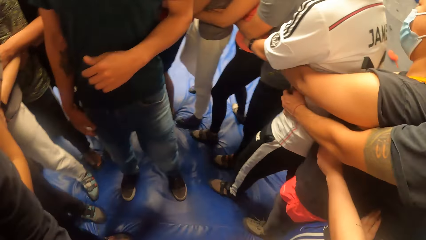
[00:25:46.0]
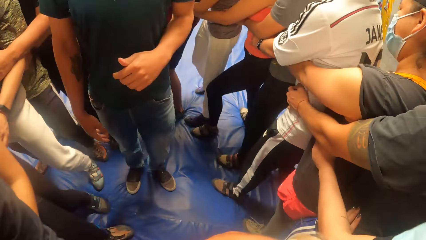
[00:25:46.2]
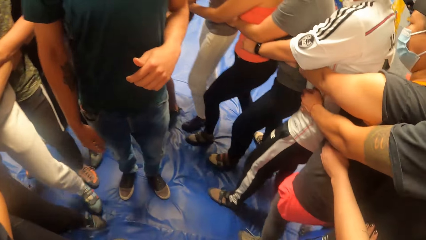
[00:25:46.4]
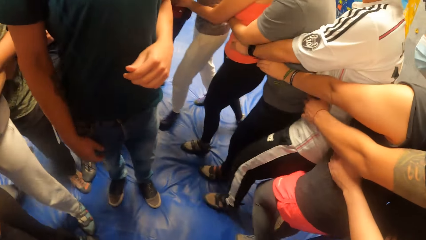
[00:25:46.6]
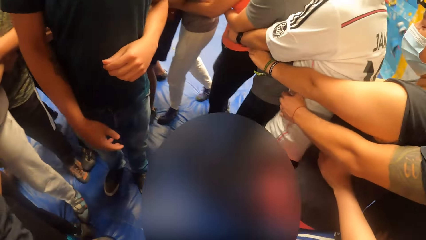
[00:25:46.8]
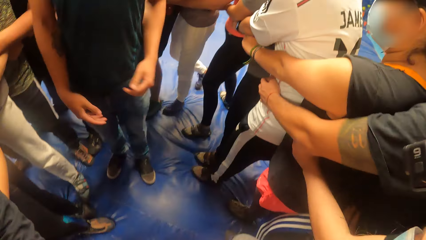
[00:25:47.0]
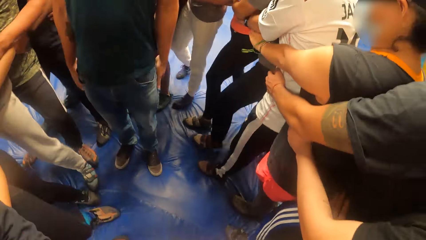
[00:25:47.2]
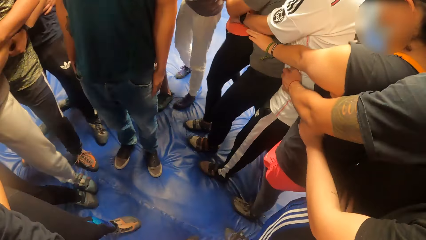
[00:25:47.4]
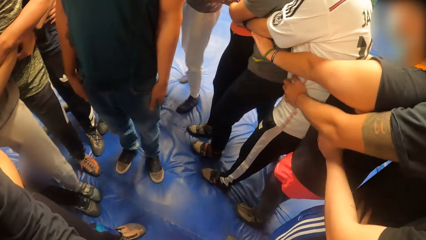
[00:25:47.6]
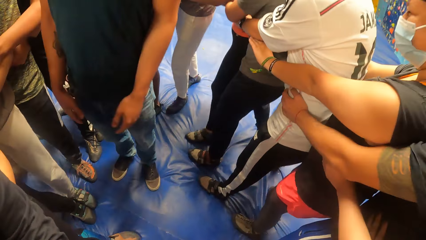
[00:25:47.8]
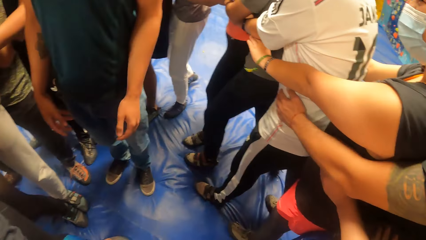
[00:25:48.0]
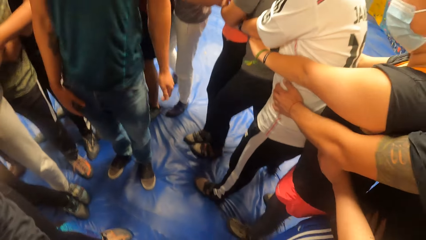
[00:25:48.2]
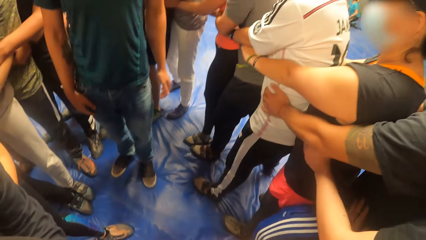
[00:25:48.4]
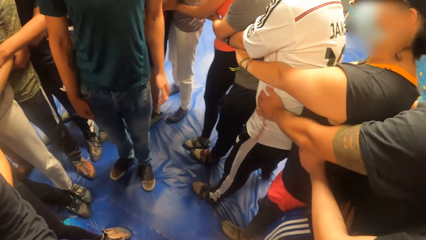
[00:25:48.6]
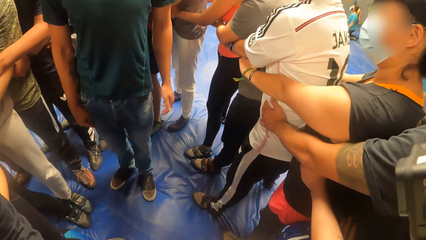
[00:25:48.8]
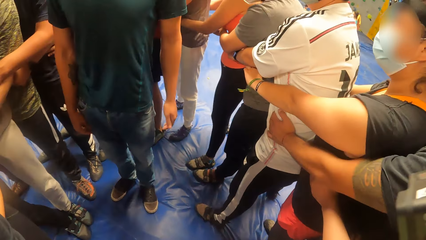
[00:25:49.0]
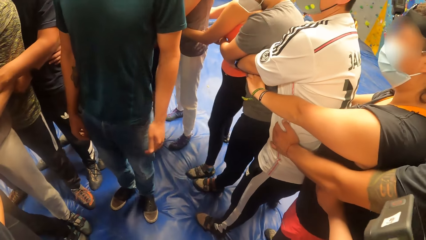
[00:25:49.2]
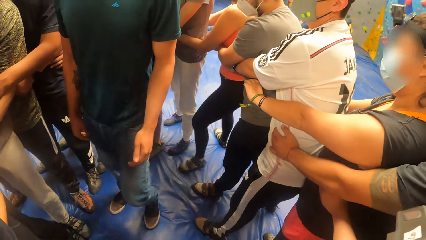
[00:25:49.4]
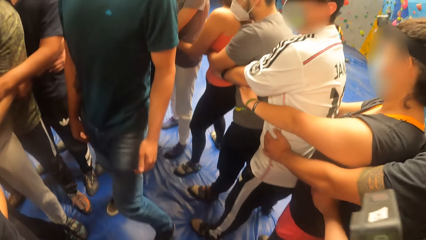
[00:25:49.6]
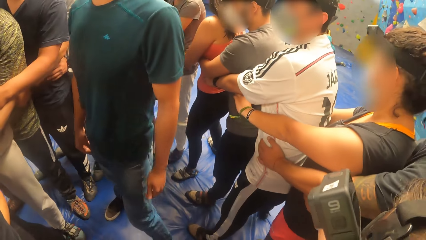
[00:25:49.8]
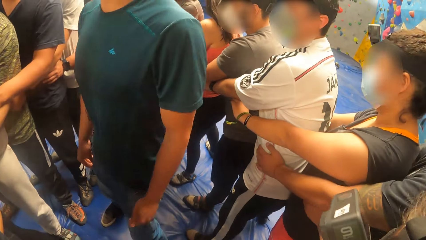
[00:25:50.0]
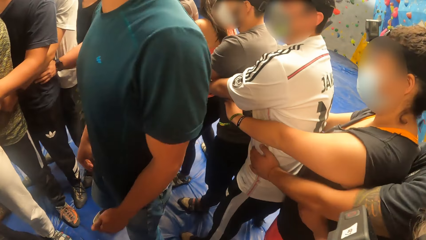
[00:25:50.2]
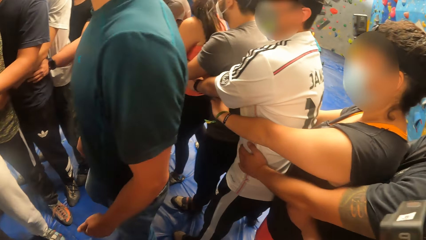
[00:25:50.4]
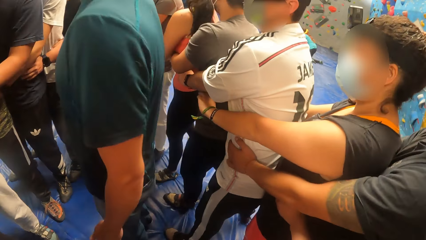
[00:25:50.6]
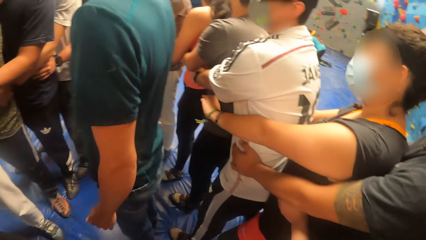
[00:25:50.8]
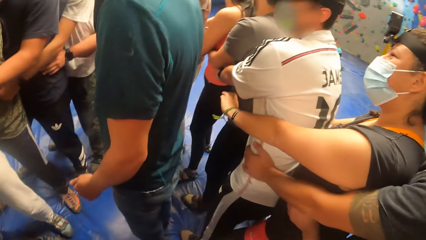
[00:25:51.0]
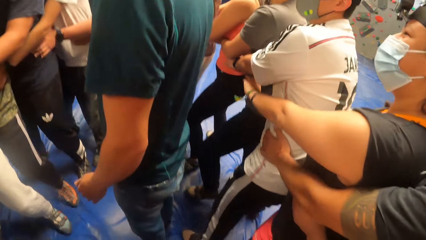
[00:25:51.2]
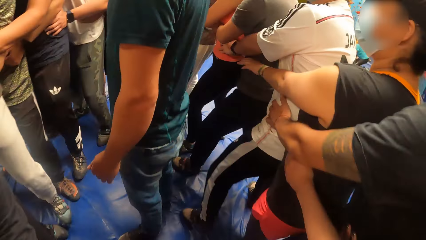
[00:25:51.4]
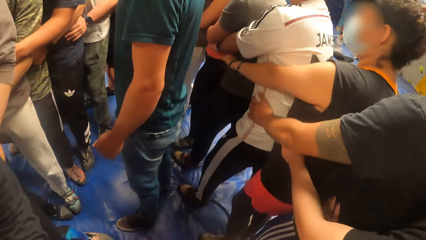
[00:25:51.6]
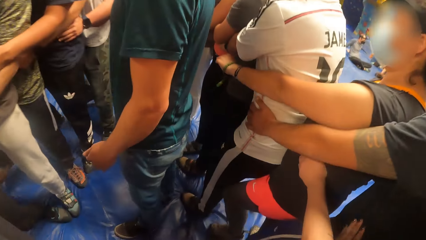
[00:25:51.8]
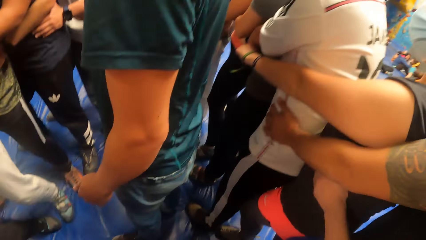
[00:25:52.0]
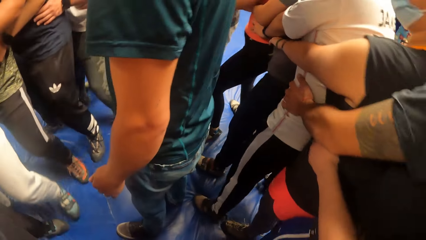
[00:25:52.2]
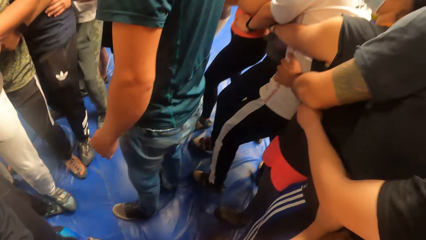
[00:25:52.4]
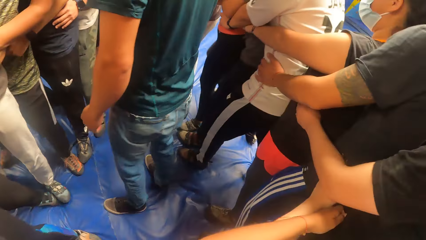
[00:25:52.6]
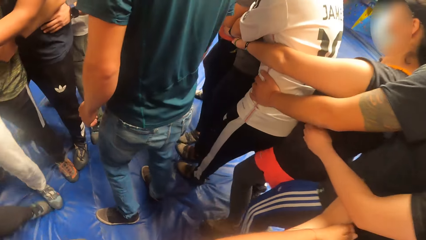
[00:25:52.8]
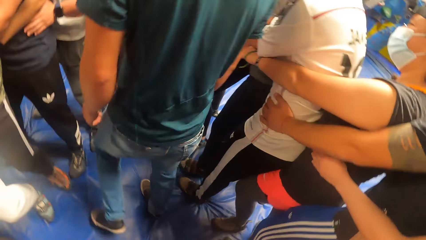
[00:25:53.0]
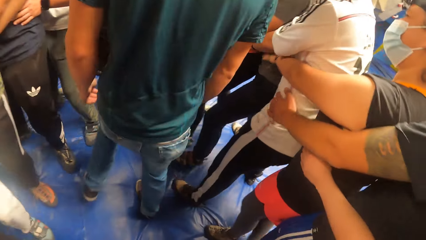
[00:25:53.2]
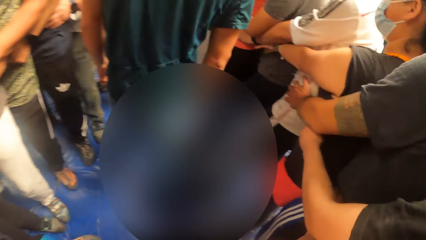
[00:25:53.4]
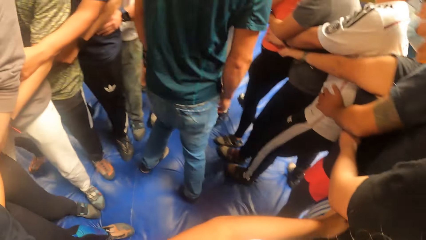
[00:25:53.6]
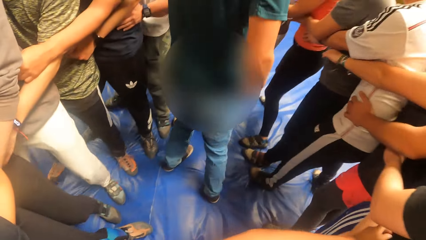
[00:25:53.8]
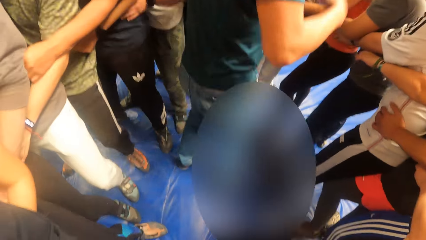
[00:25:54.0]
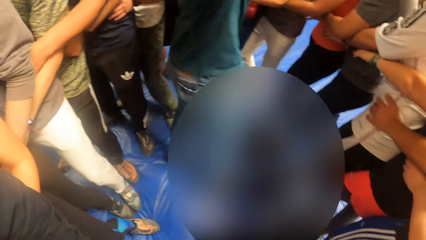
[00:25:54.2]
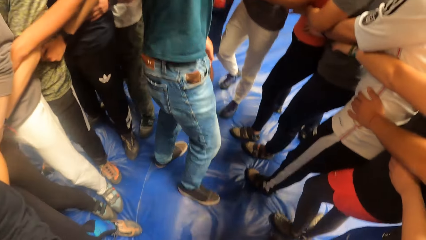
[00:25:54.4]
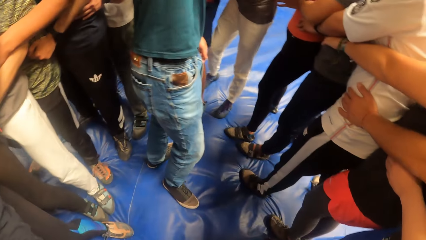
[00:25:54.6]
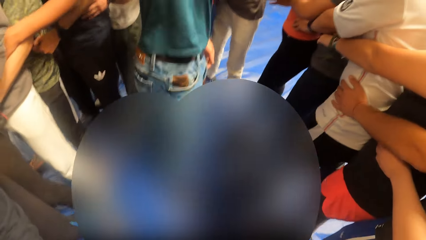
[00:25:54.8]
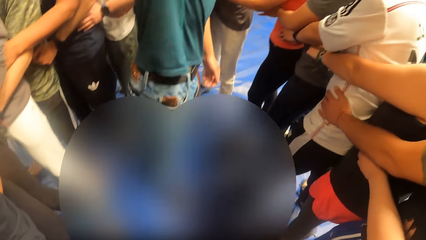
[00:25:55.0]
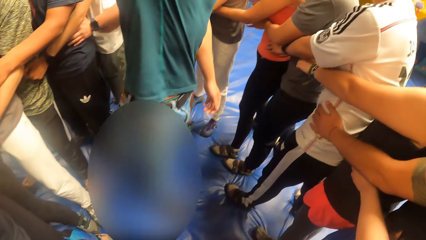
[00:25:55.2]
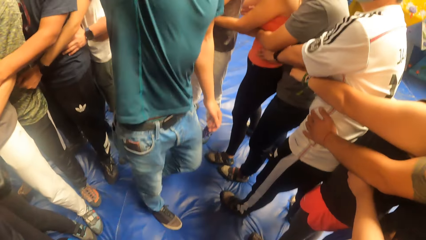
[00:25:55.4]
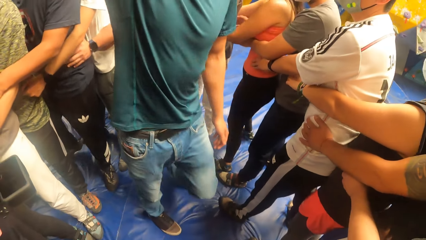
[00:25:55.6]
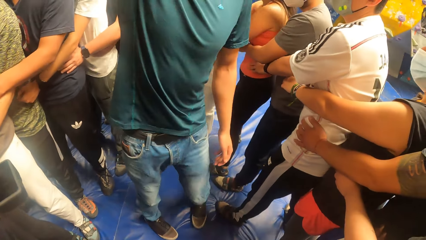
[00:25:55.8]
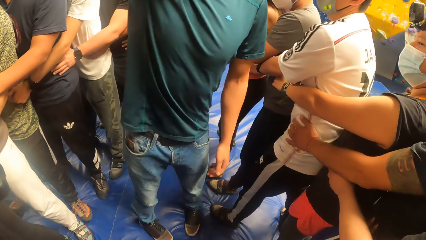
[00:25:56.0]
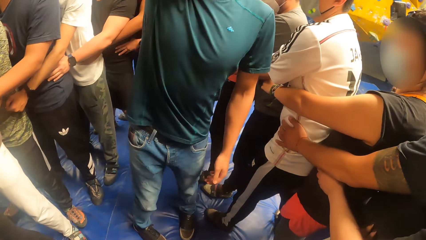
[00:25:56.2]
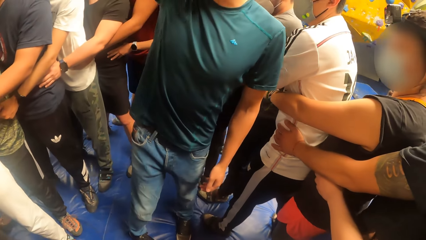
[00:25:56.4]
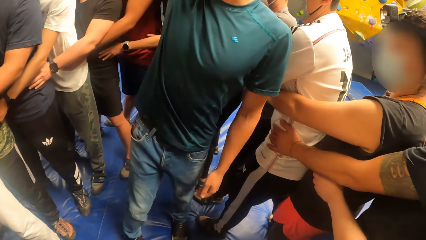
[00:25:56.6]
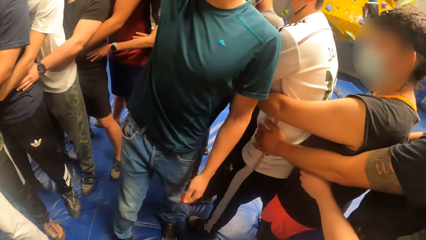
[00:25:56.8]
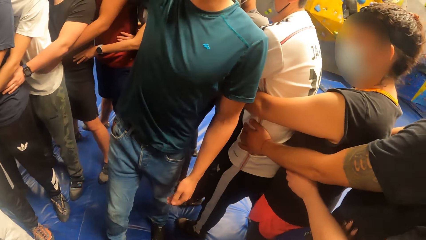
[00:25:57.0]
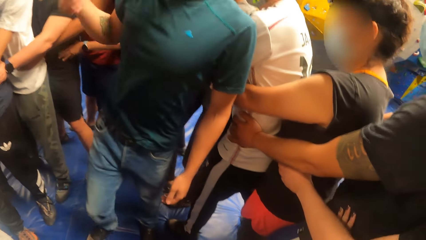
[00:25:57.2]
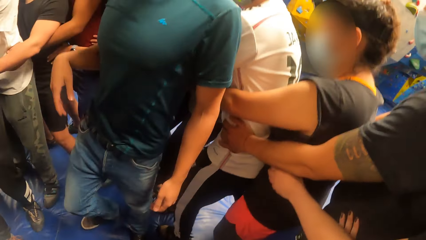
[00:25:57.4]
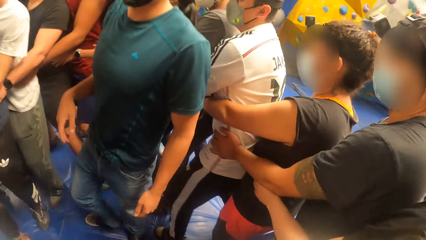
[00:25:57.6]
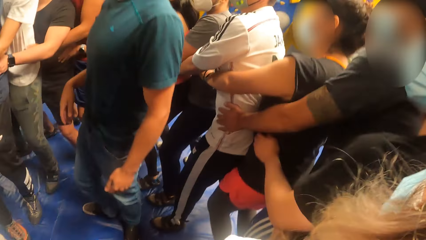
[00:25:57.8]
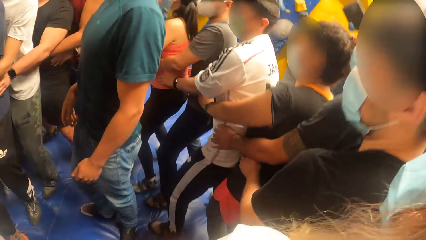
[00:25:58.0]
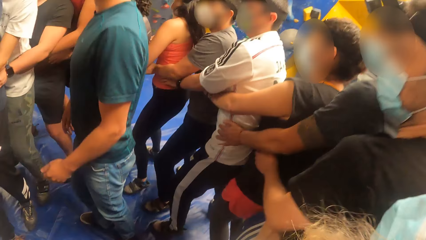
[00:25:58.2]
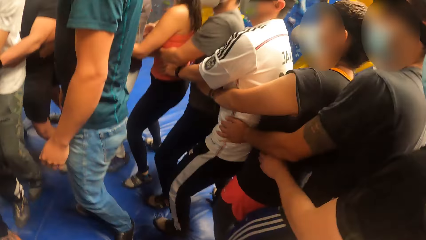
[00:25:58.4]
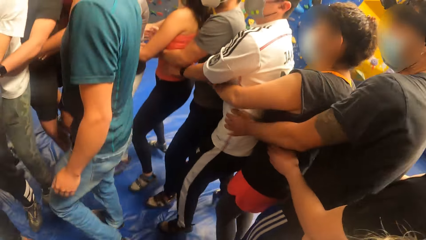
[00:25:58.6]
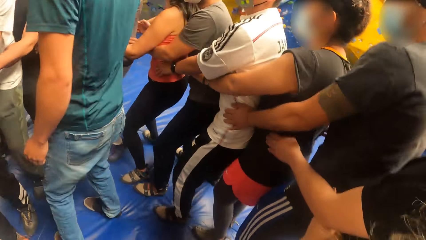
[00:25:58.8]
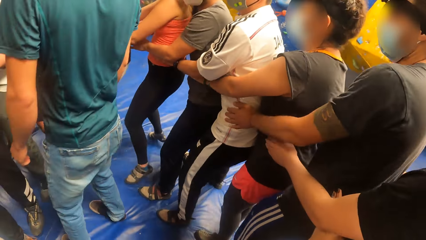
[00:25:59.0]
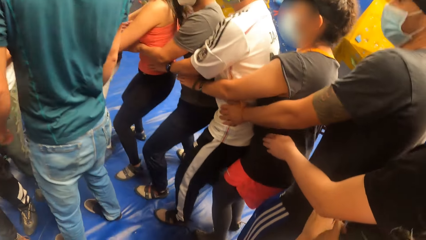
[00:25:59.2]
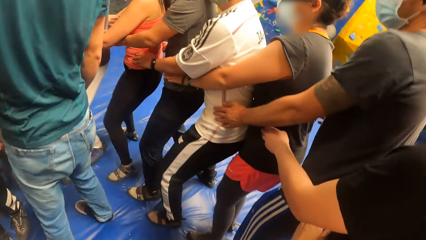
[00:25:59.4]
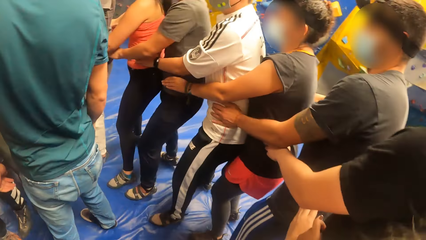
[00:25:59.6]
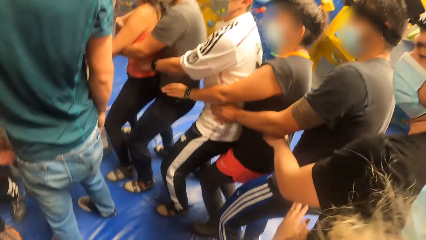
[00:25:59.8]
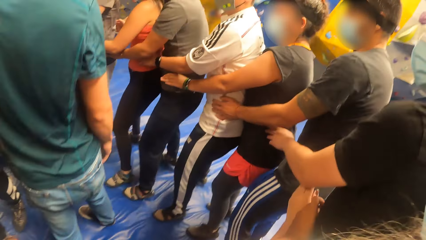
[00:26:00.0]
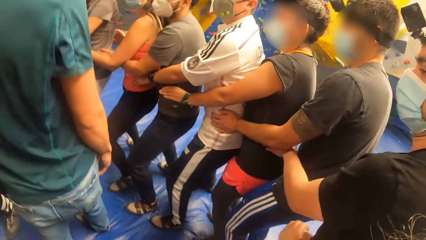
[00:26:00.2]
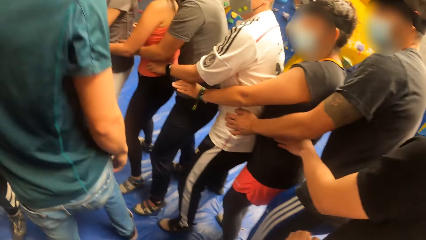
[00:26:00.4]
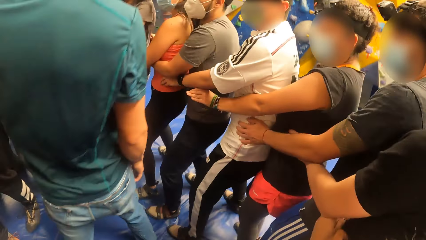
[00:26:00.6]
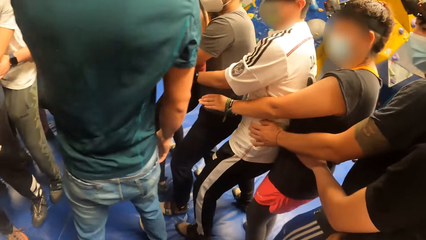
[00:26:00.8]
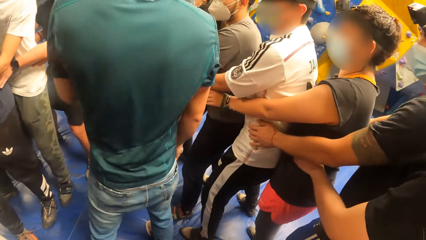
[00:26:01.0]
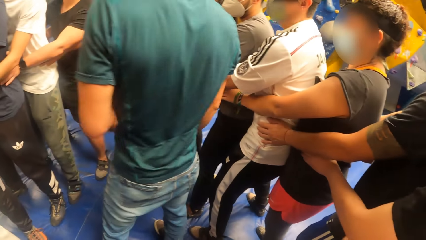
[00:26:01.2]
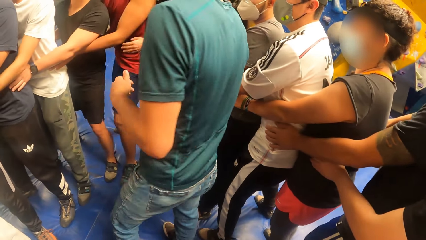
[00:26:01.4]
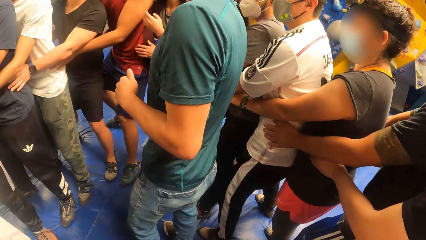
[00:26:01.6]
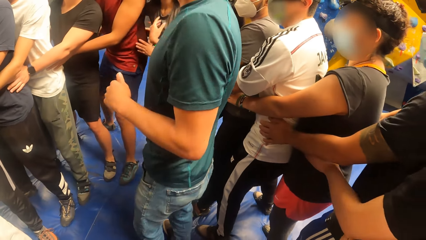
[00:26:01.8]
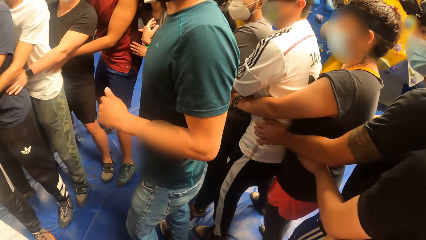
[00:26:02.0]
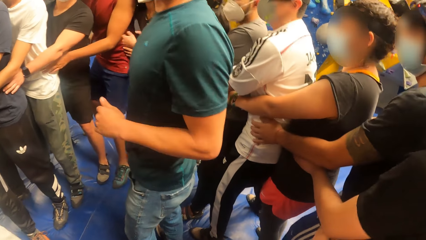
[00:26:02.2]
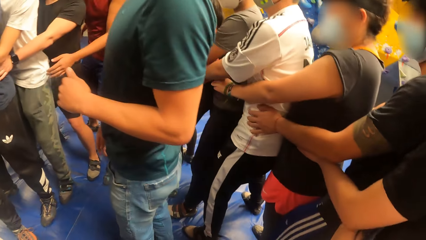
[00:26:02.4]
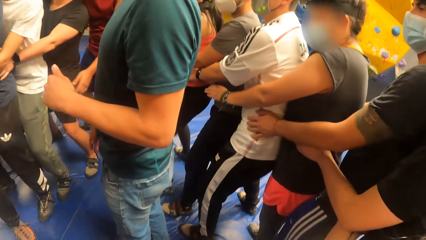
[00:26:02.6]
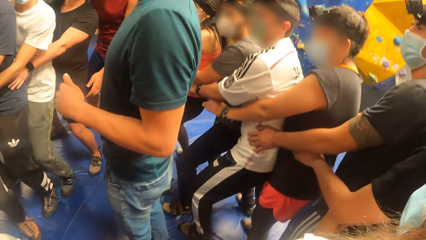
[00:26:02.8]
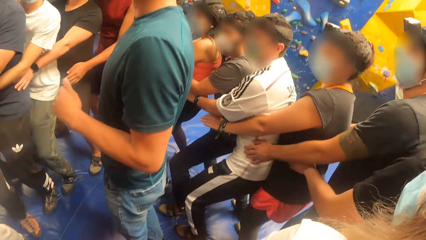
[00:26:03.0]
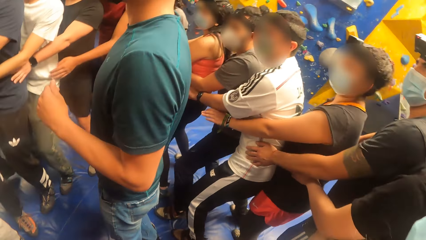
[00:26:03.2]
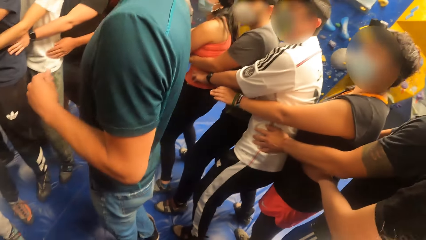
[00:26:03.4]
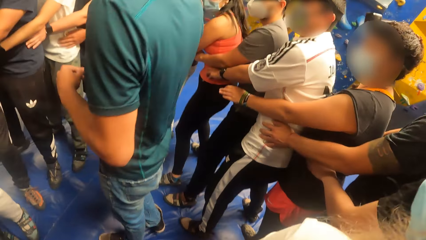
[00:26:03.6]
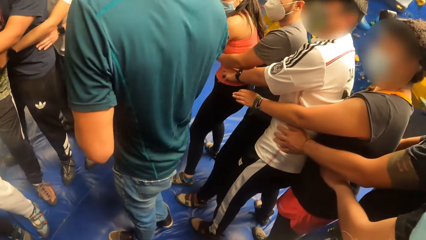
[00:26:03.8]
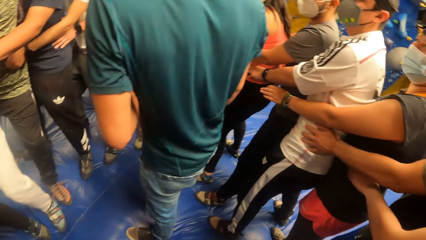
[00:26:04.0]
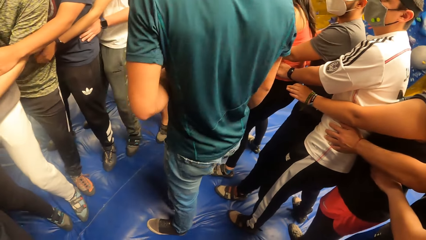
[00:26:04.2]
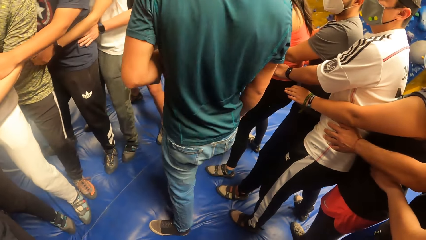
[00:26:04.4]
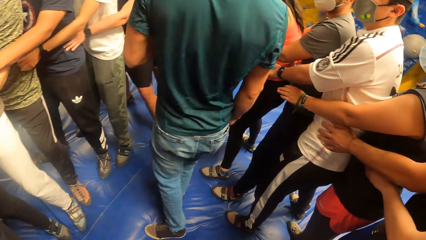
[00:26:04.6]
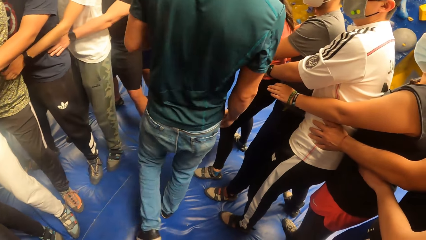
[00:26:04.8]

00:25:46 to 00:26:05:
A man turns around. The camera wearer exercises with the group of people round the man.
